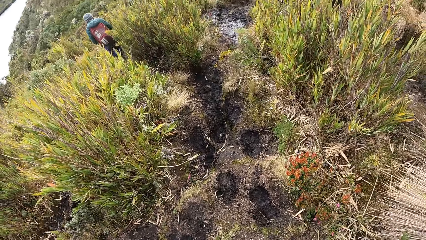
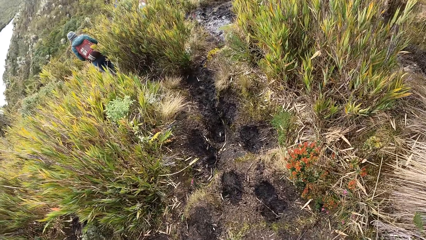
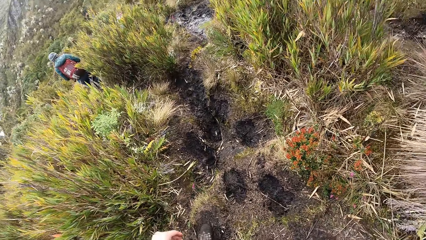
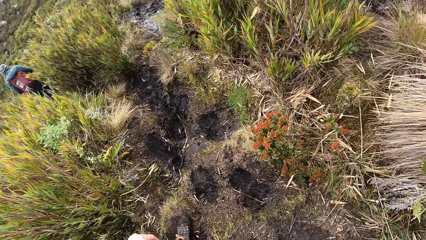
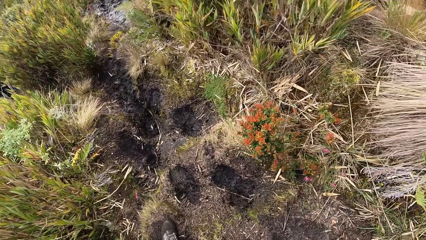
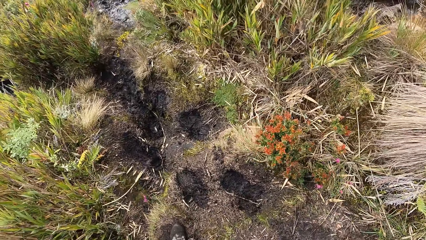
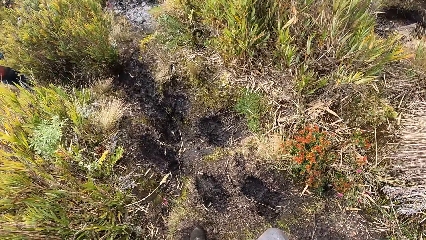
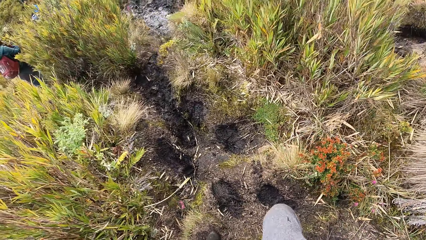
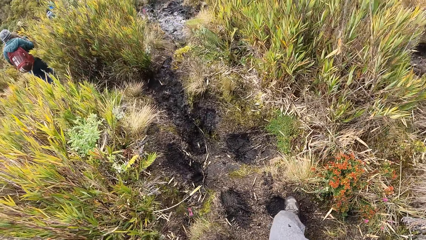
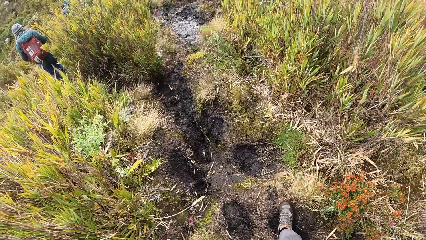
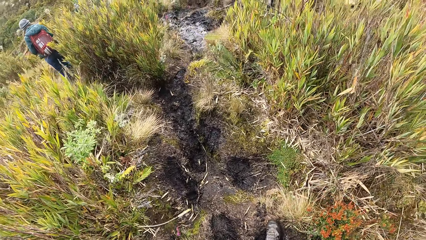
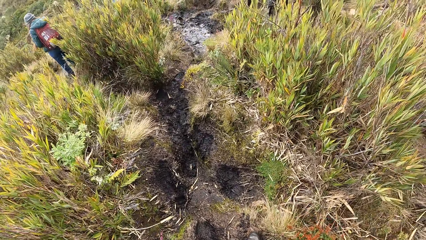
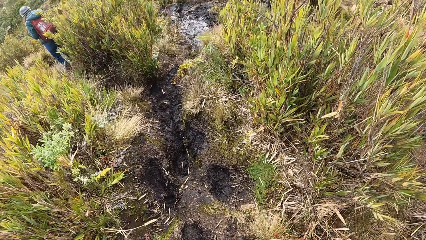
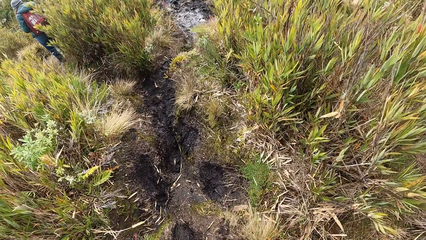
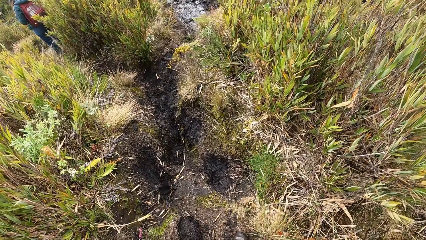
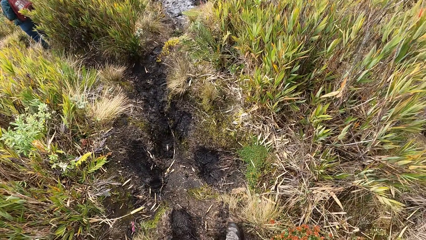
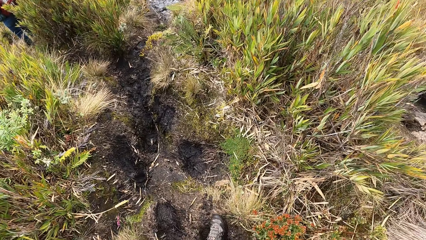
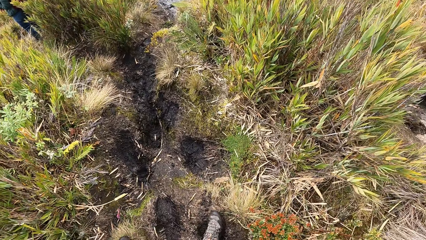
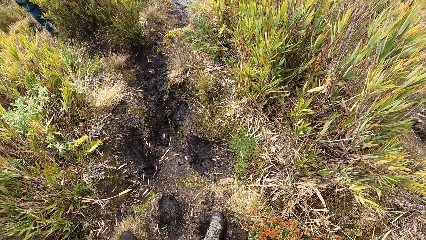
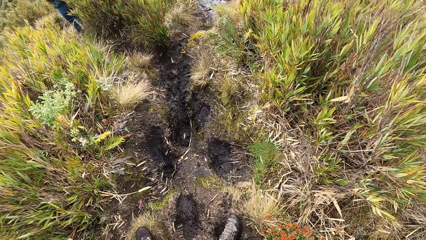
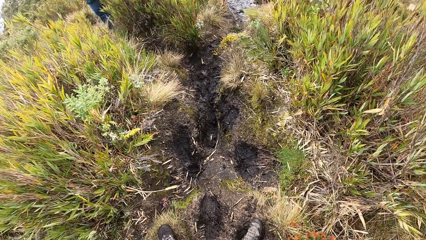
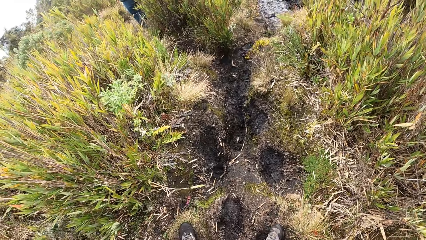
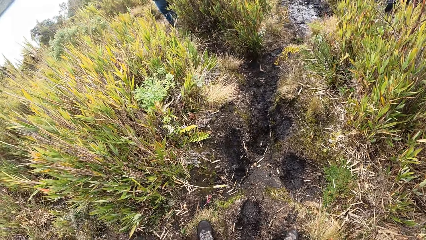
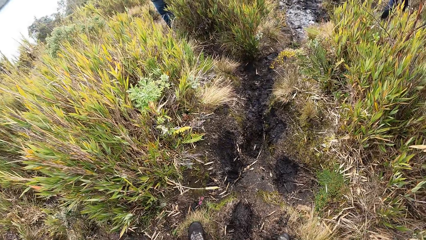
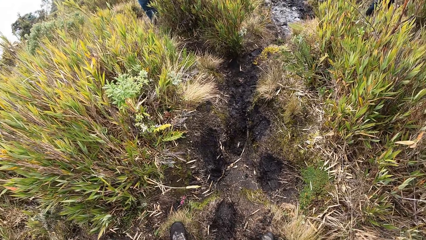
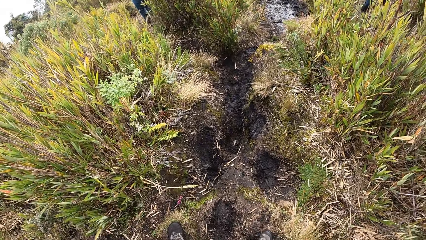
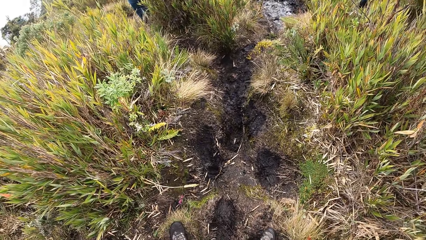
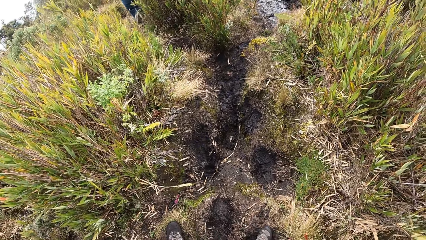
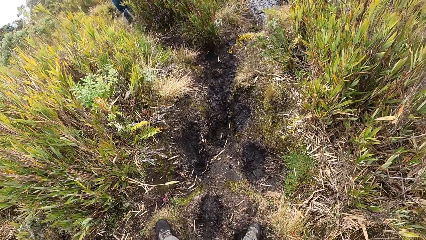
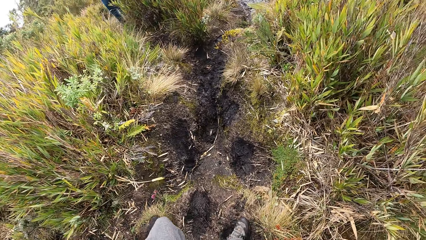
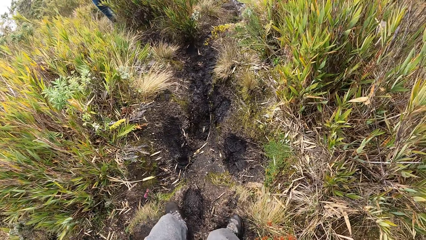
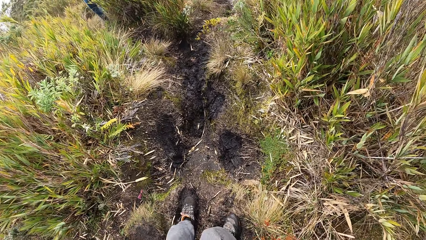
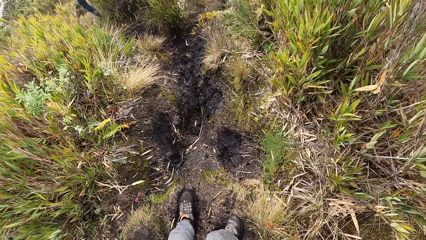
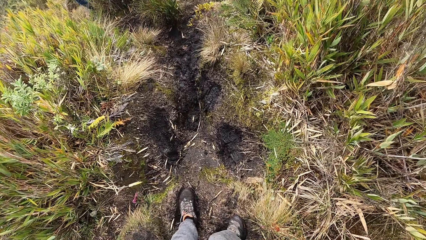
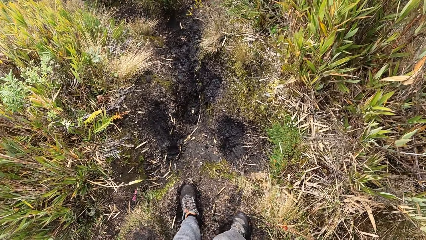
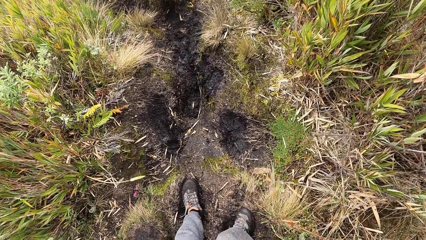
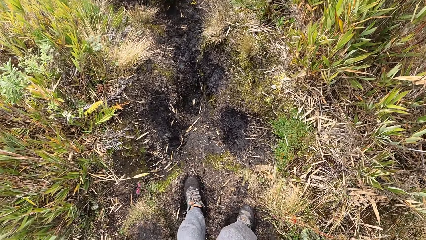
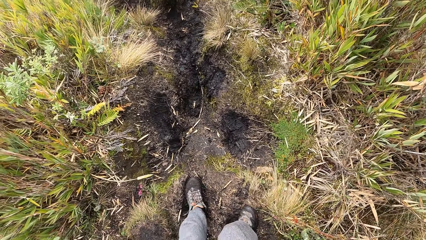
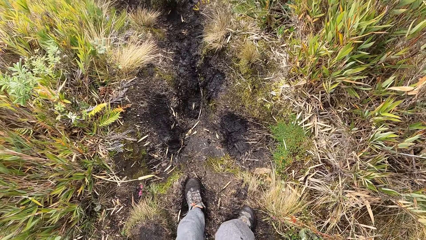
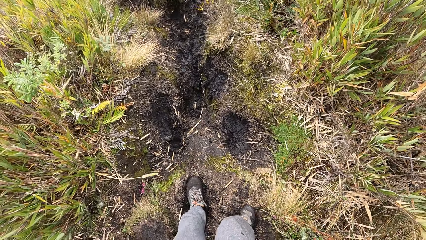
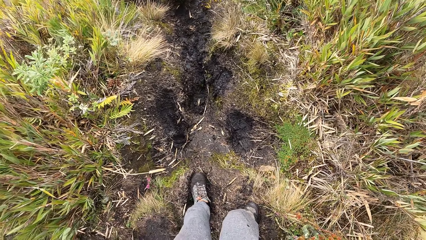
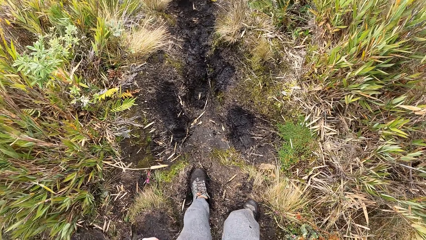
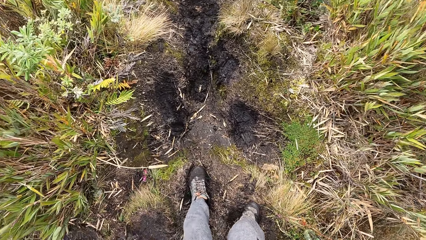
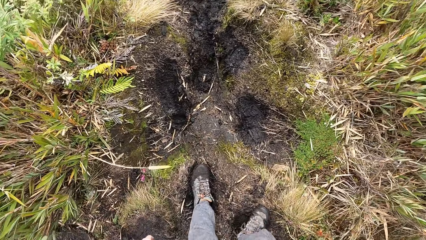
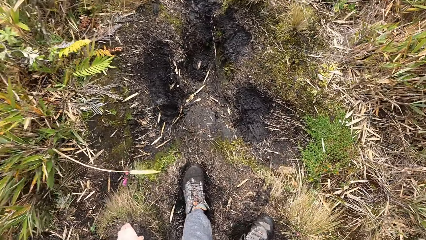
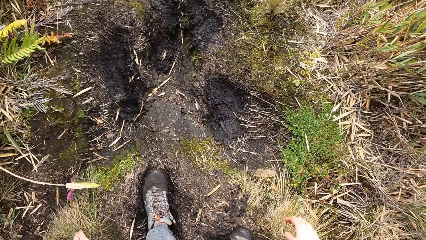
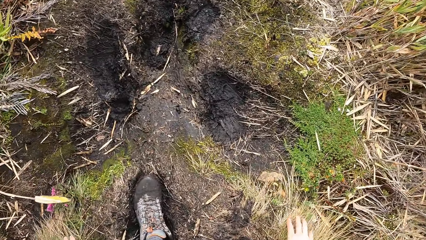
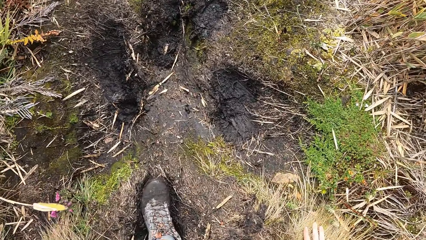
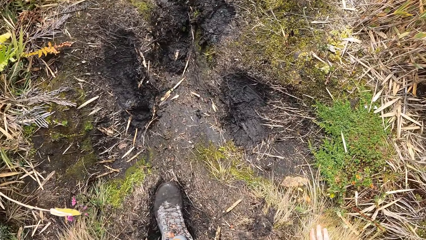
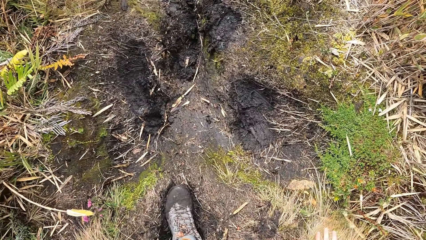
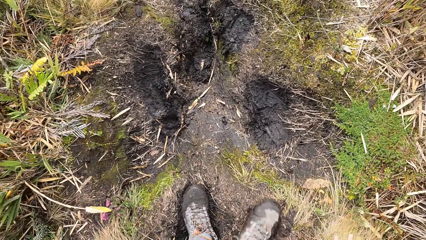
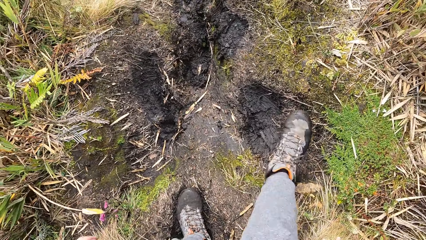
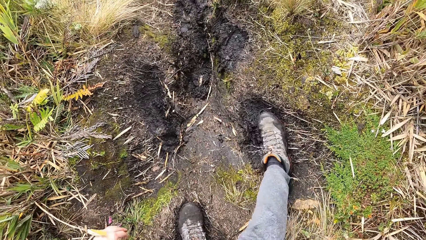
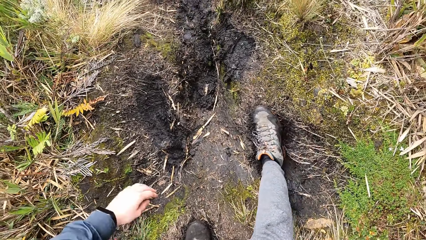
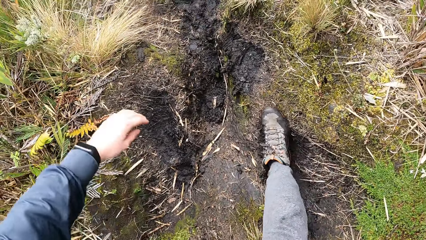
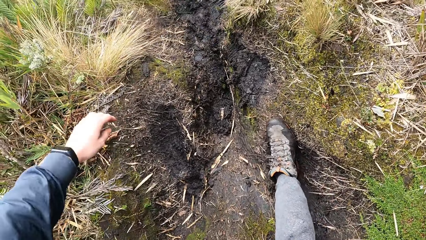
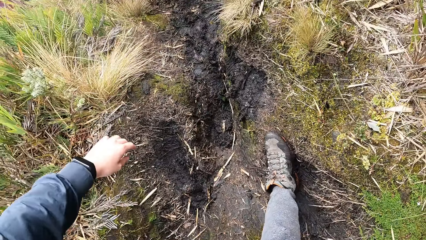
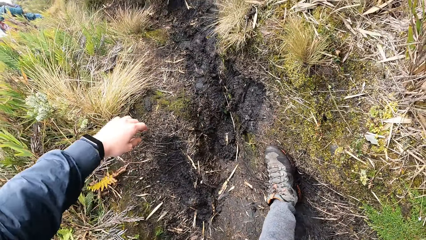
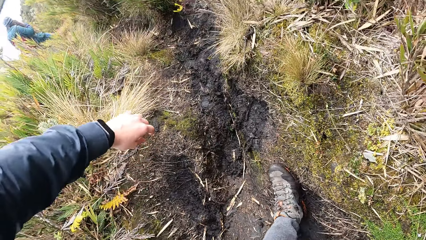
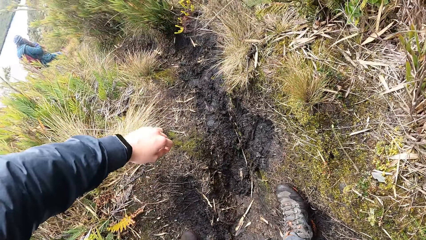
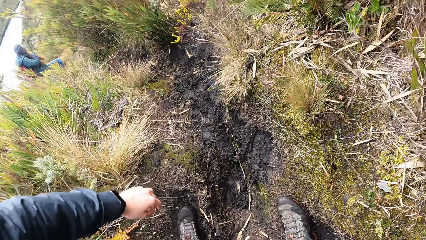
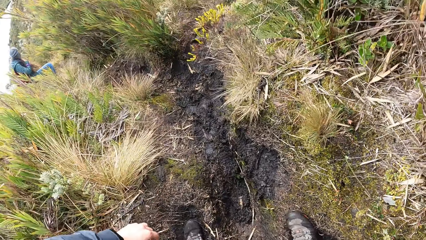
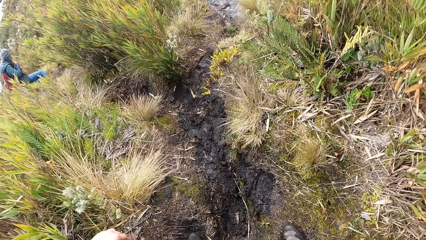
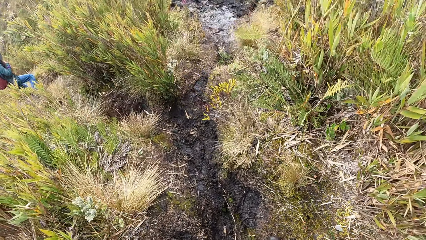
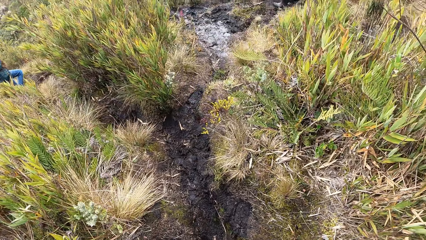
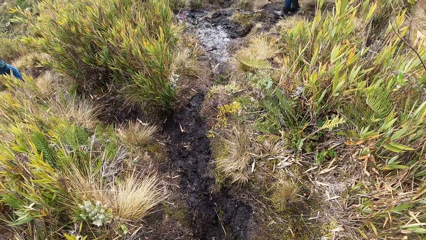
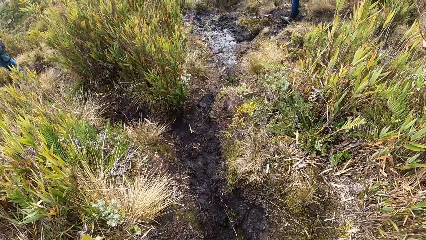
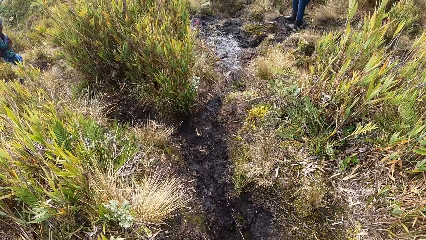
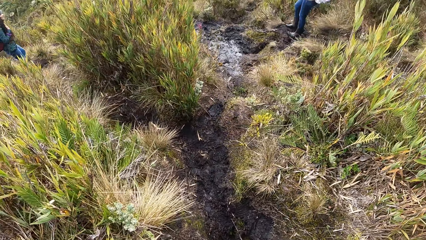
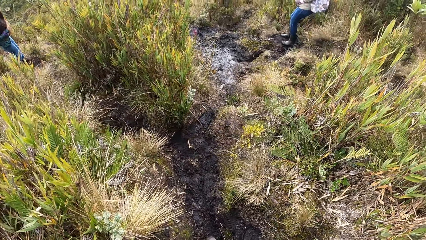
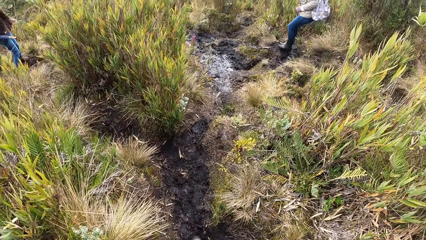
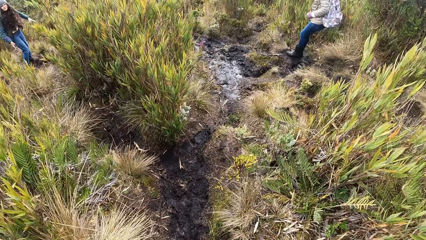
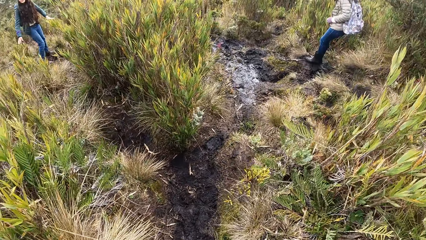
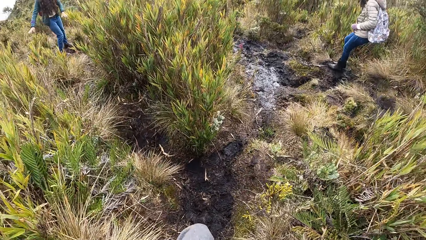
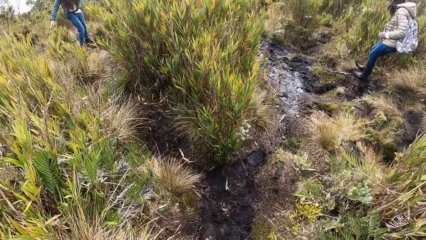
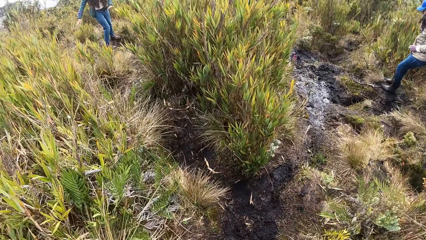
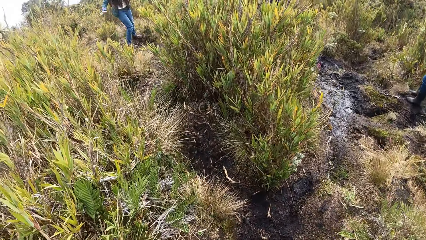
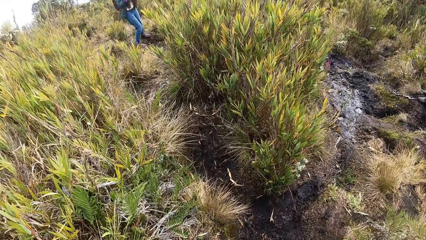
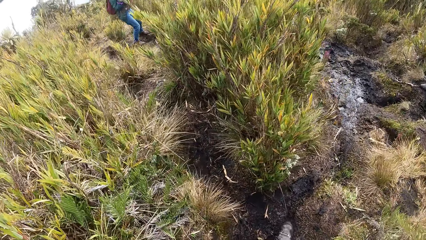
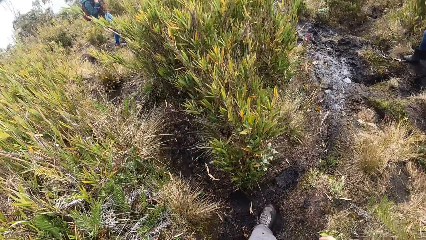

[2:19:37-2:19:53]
The camera wearer touches the ground with his right hand. He raises a hand and walks on the field.
